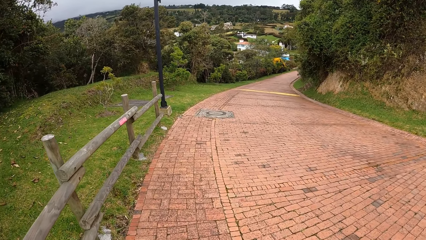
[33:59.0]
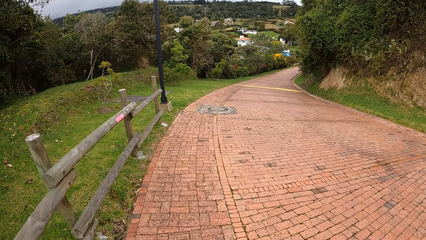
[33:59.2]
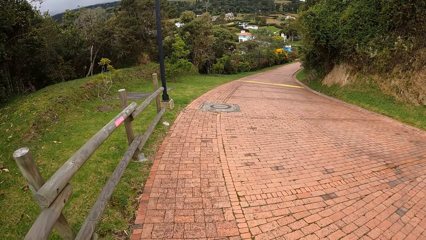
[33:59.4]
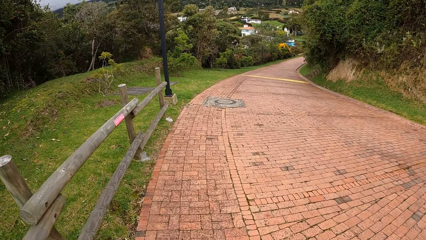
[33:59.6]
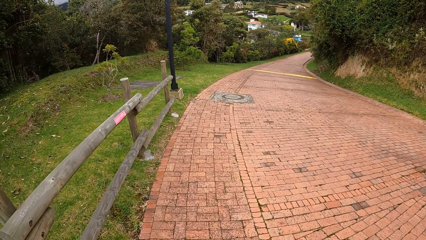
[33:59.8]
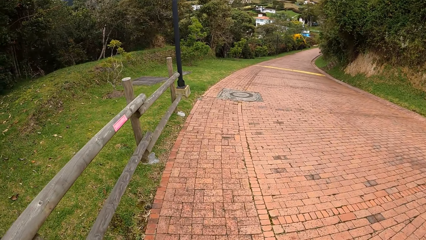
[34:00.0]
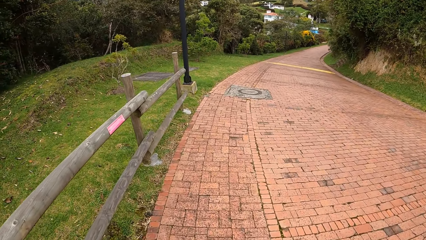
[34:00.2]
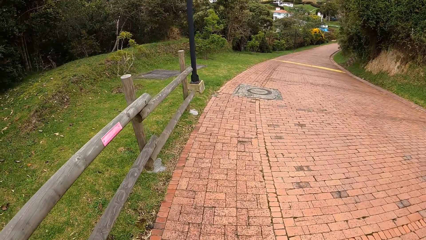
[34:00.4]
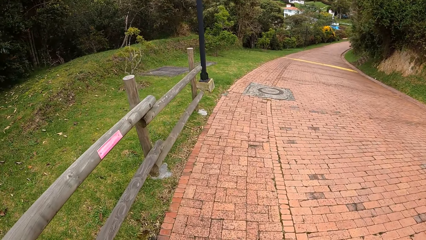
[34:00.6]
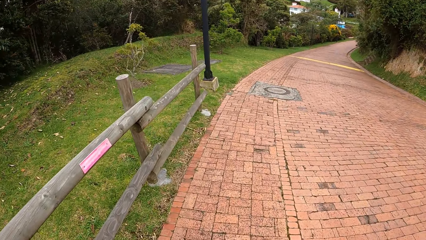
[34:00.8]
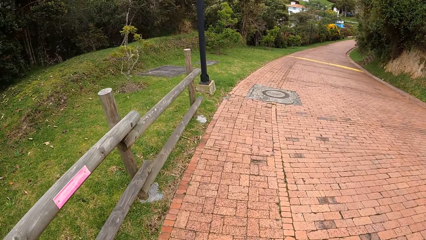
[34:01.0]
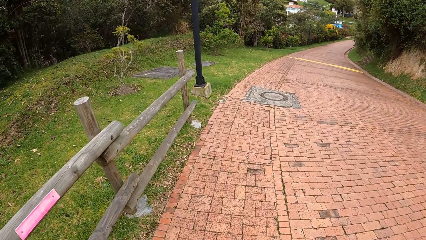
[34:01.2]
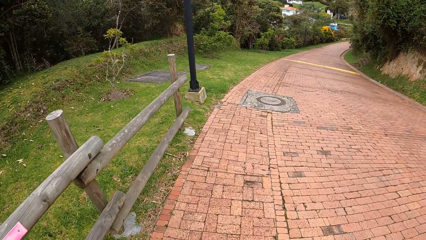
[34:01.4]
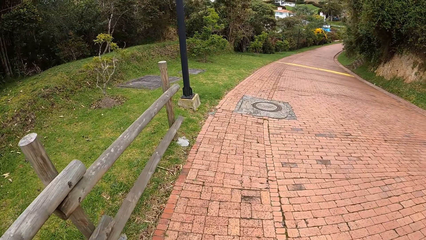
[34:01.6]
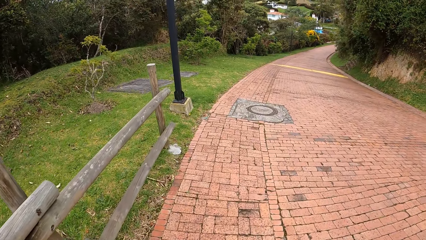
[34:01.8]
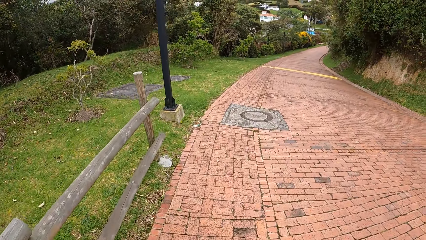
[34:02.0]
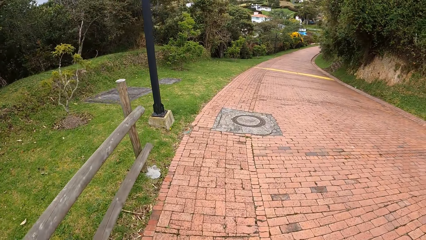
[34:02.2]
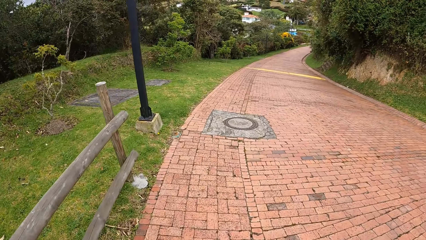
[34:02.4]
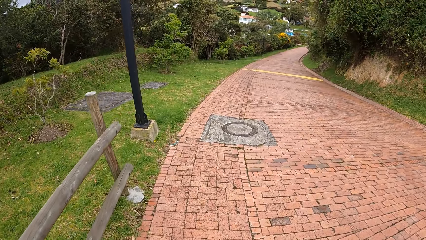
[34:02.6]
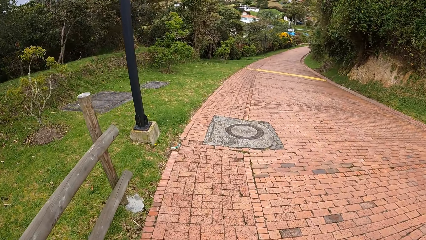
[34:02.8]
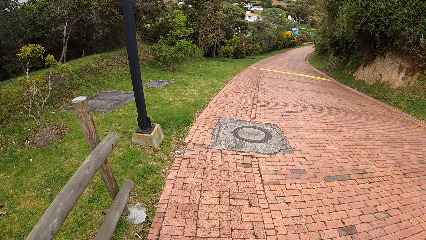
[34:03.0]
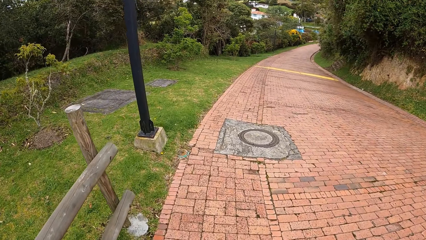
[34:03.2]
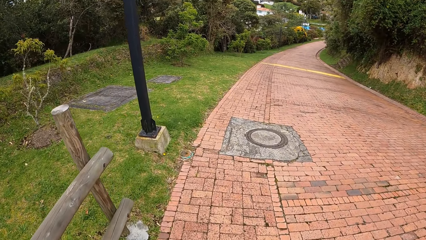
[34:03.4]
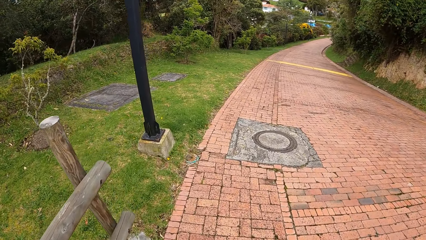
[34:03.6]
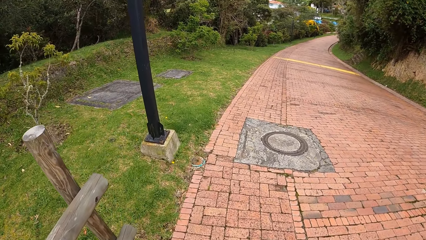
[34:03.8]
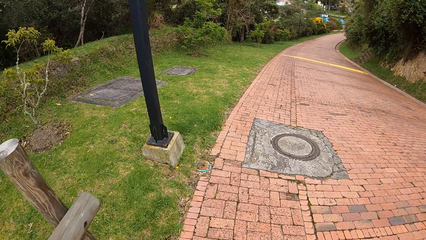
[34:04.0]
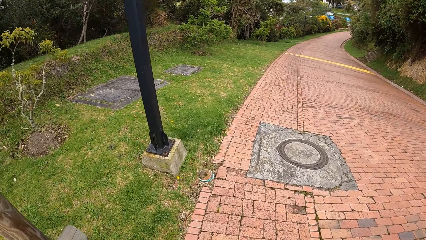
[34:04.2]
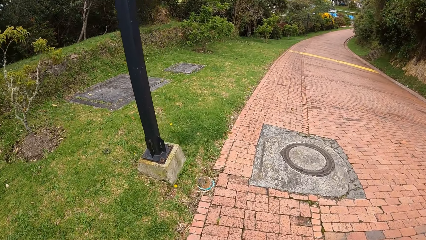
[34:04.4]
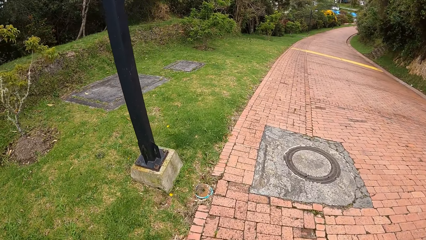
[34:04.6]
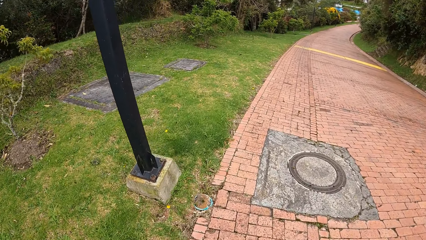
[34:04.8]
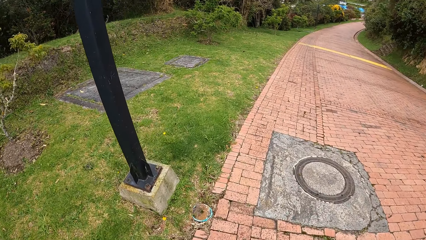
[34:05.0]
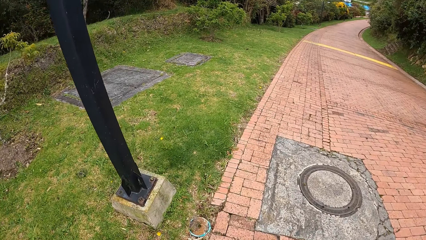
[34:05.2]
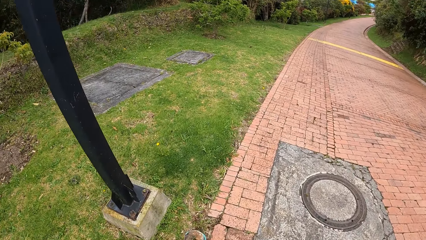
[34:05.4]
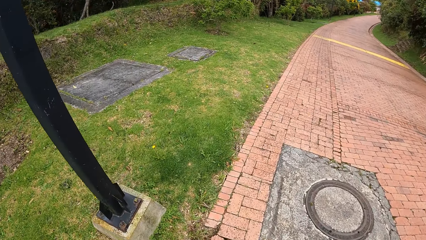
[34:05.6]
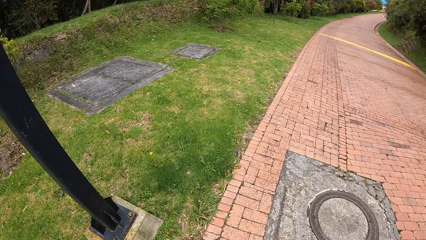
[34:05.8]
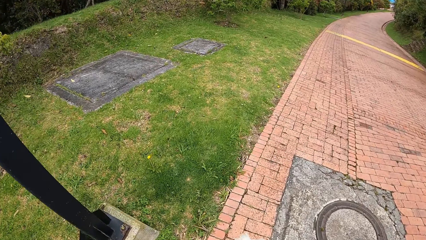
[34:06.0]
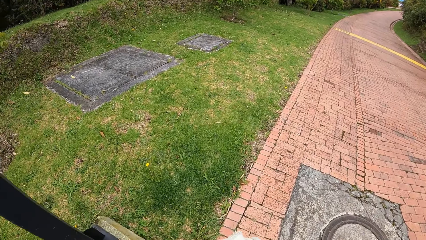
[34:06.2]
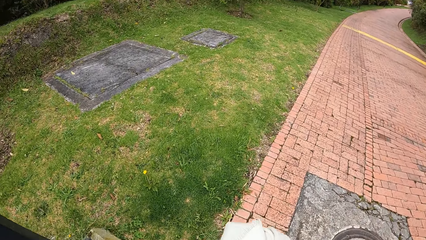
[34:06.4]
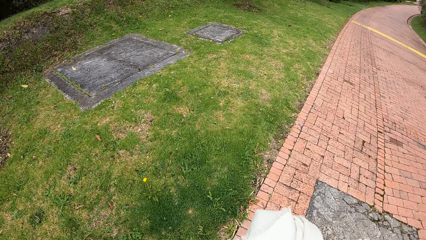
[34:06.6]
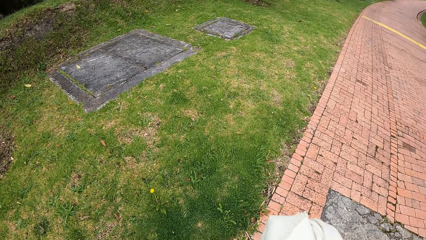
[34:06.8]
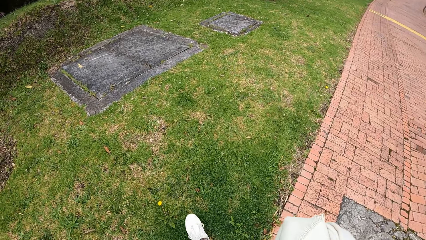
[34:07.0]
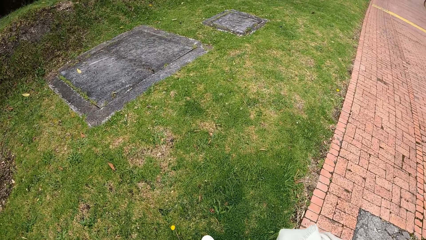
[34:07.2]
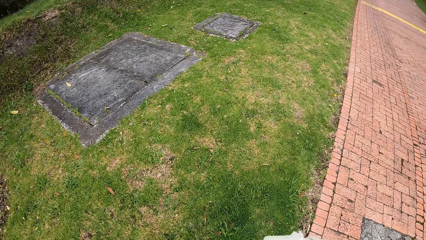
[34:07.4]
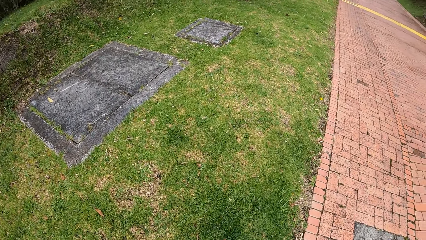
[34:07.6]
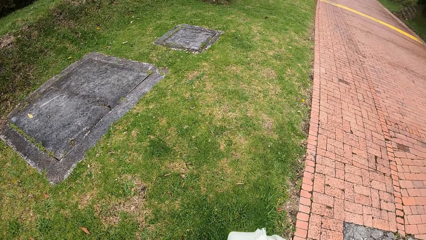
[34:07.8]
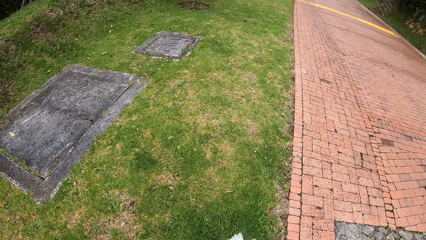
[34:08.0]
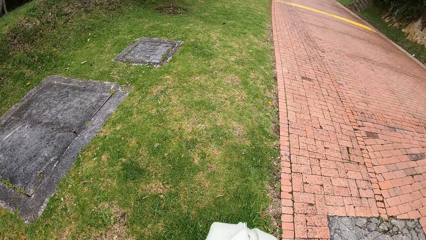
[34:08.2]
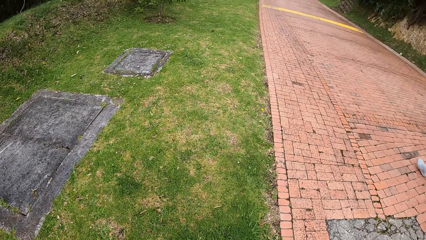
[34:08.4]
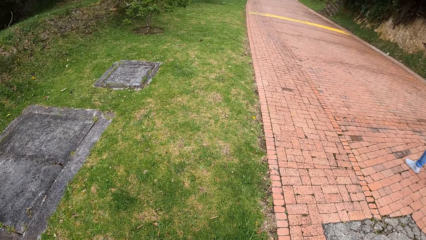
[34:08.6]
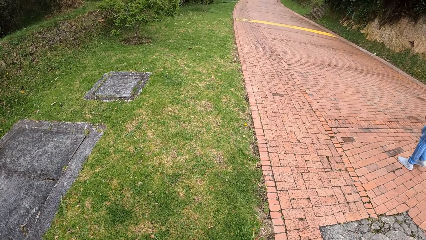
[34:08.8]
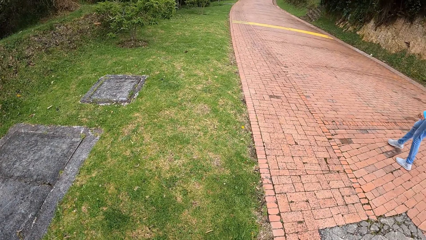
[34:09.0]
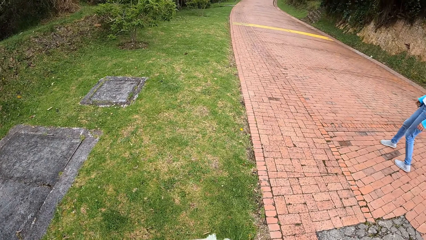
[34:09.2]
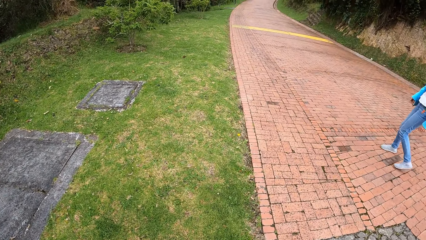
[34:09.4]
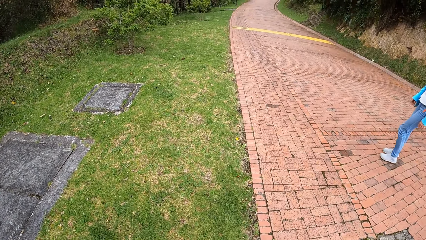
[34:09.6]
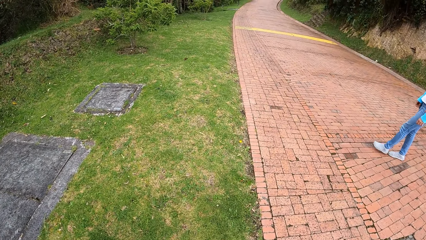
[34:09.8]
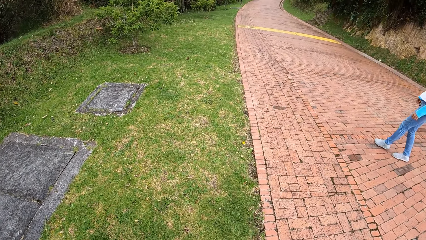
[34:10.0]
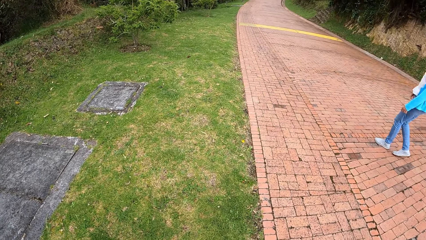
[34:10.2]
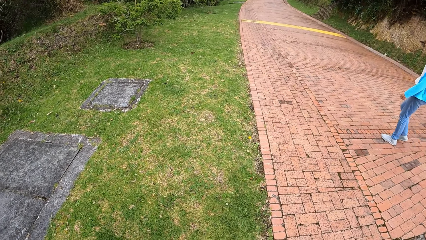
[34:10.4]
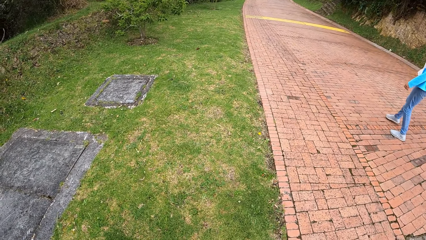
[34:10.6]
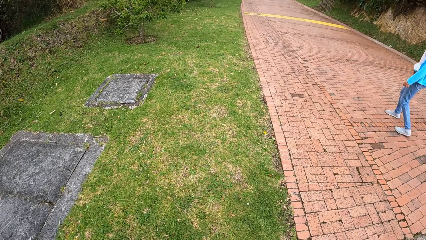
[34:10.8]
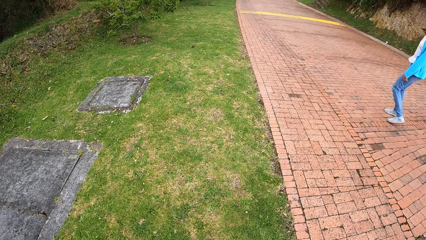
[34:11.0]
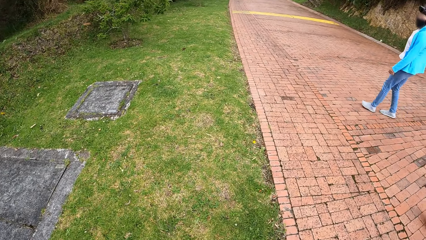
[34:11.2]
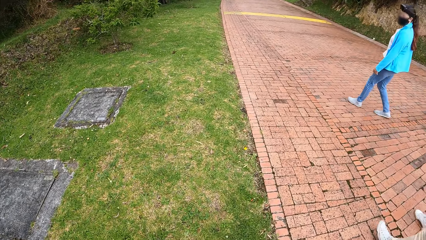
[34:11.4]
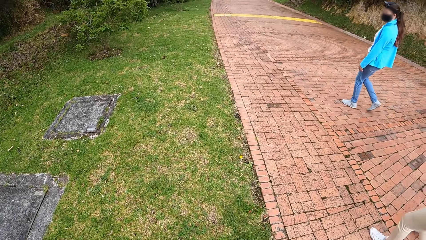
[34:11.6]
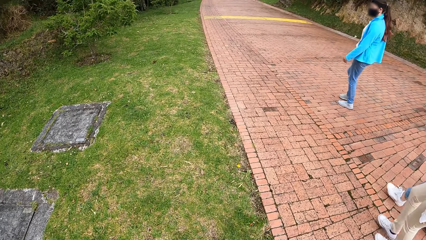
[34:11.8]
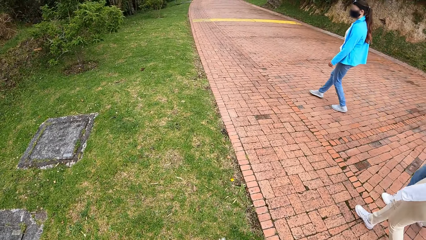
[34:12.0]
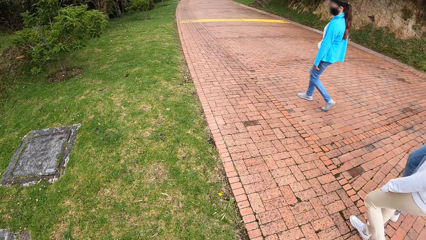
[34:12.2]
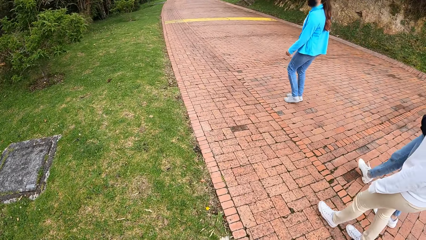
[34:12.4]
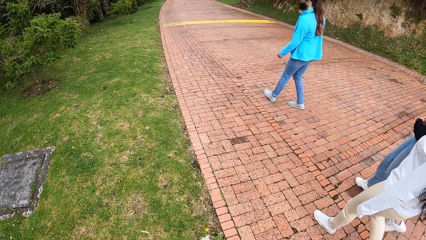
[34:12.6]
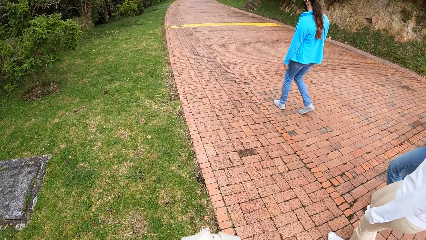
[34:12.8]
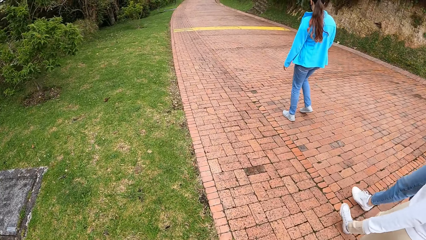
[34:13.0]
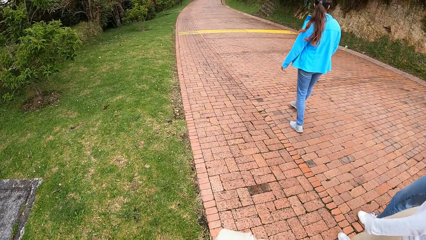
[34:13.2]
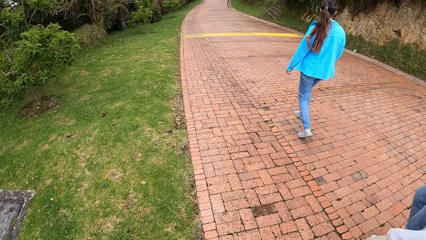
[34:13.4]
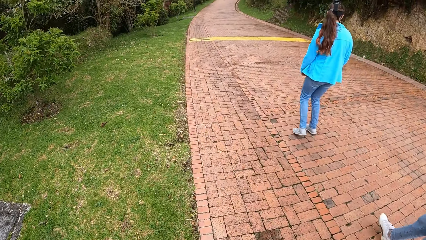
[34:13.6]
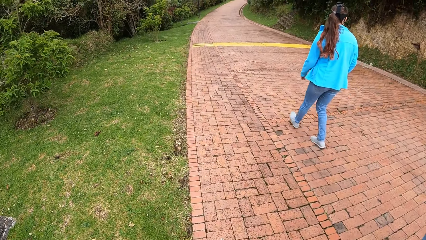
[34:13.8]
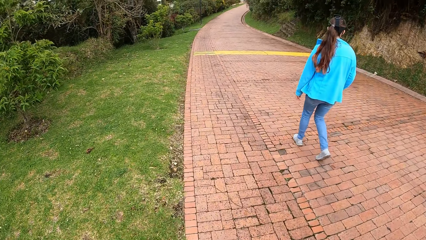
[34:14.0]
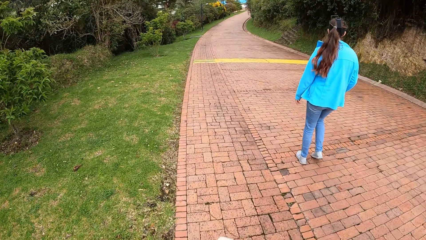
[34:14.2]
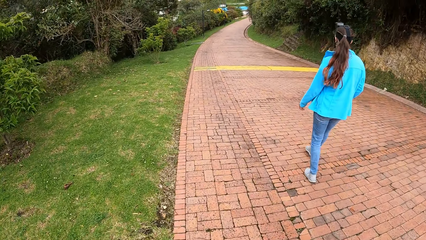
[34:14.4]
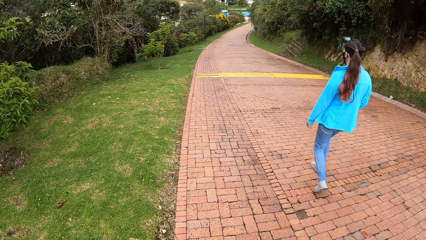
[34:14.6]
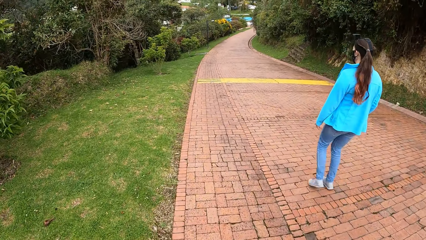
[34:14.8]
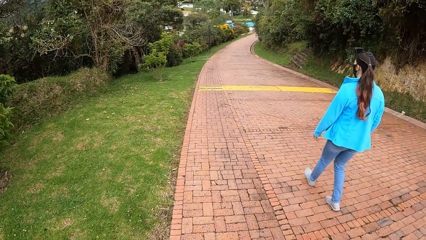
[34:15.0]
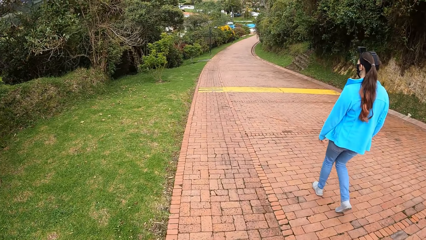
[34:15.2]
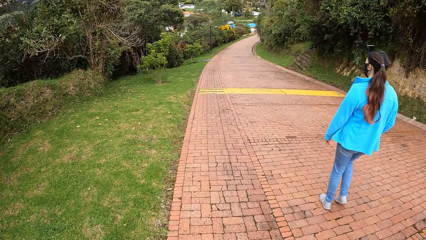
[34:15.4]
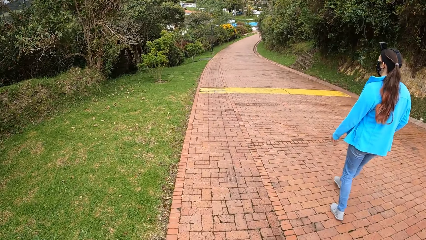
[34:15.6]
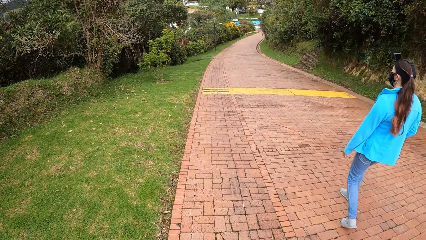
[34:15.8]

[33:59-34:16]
The camera wearer steps on a lawn. A person walks on the pavement. The camera wearer walks on the lawn. Another person walks on the pavement. The camera wearer walks down the road with a woman, another woman and a third woman. They walk across the pavement.
